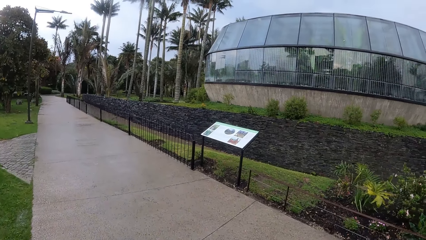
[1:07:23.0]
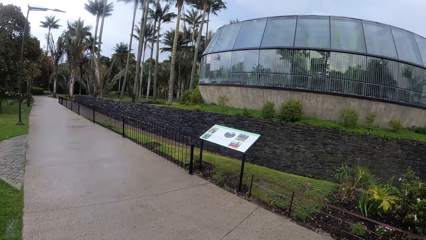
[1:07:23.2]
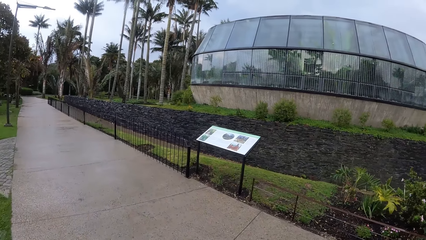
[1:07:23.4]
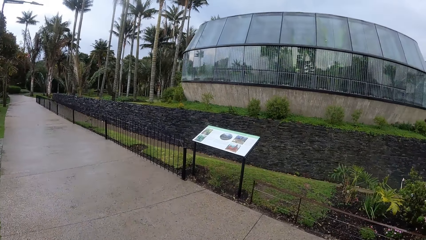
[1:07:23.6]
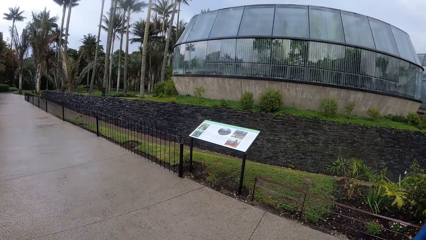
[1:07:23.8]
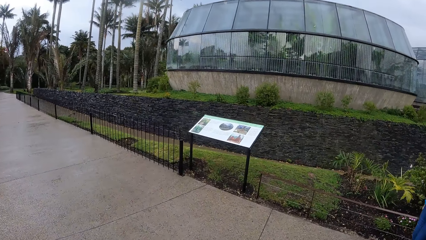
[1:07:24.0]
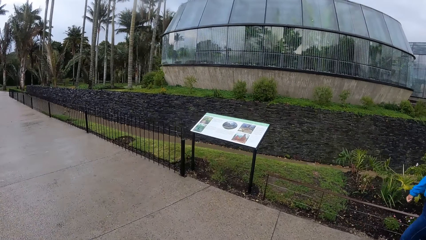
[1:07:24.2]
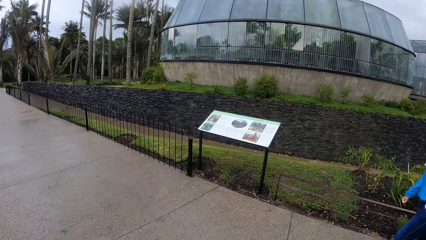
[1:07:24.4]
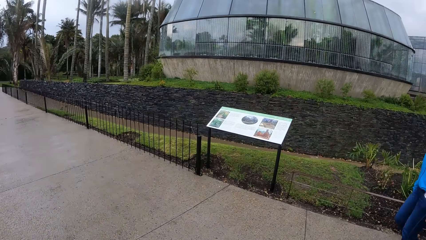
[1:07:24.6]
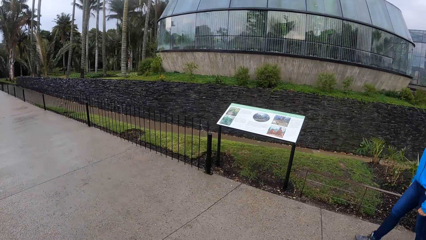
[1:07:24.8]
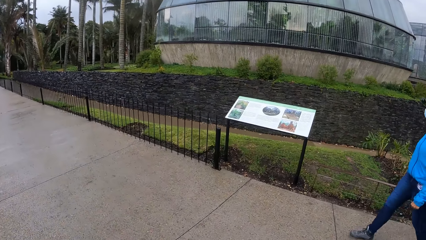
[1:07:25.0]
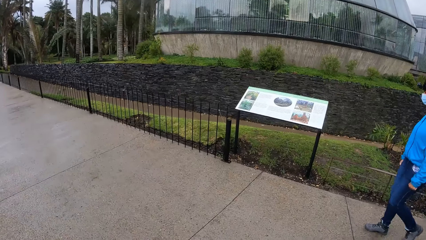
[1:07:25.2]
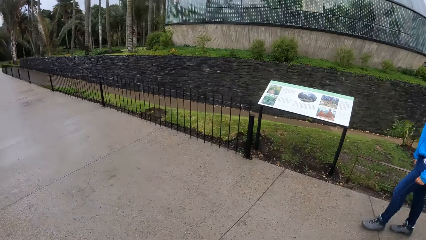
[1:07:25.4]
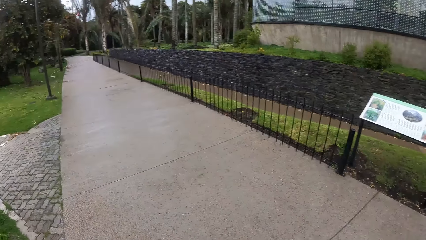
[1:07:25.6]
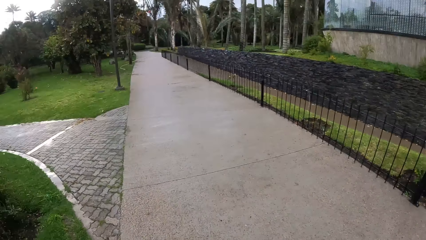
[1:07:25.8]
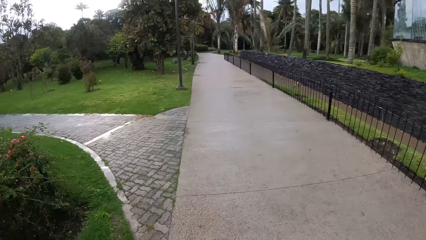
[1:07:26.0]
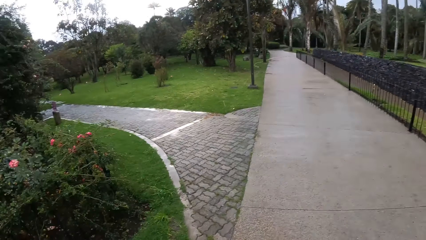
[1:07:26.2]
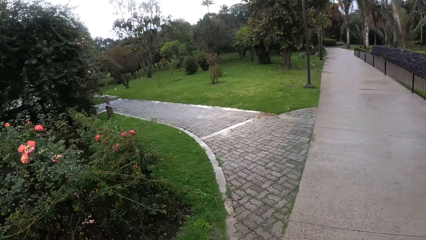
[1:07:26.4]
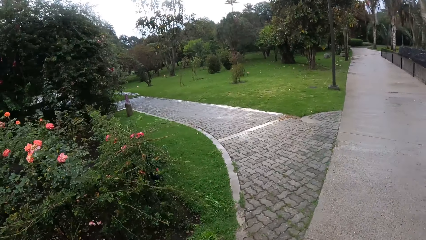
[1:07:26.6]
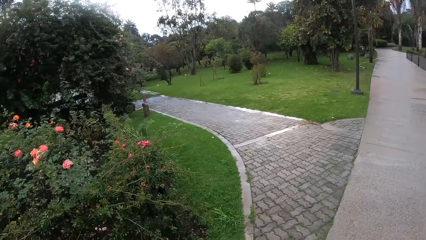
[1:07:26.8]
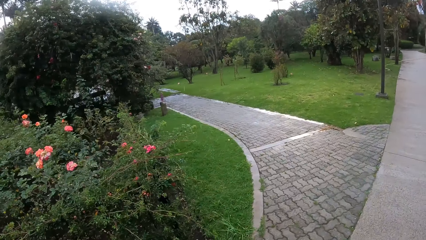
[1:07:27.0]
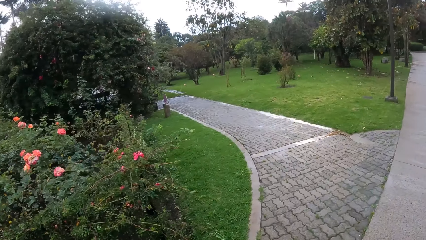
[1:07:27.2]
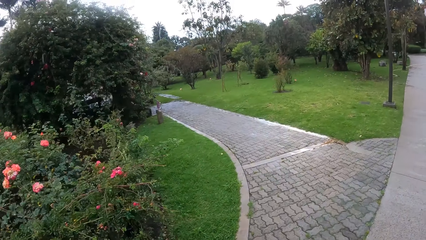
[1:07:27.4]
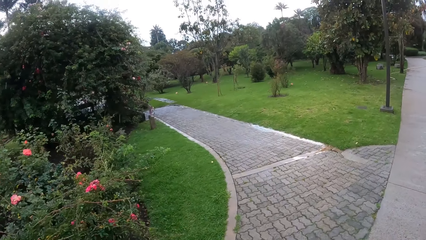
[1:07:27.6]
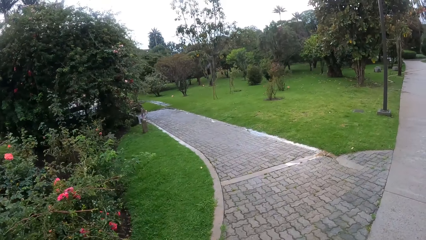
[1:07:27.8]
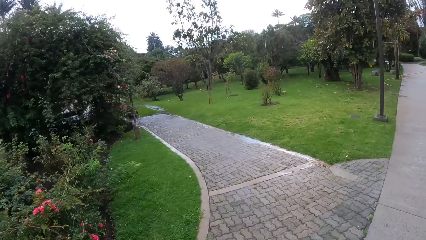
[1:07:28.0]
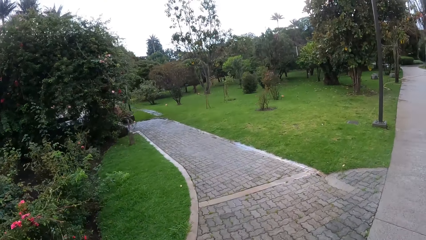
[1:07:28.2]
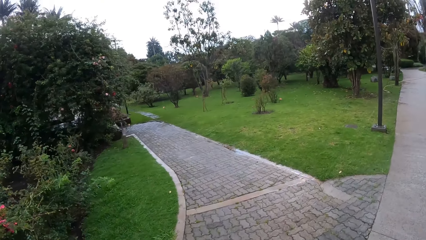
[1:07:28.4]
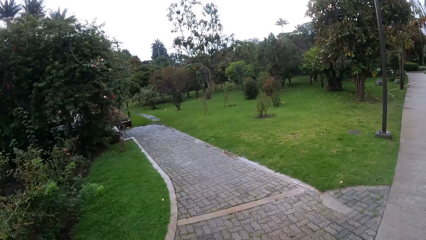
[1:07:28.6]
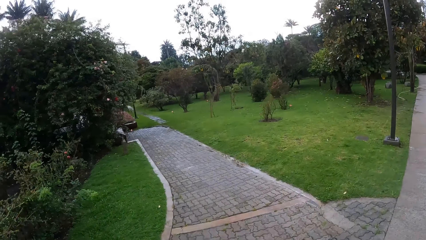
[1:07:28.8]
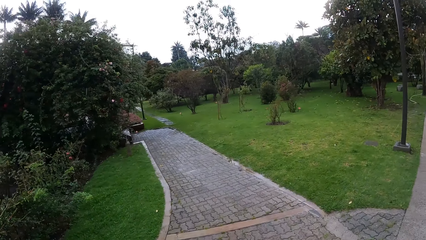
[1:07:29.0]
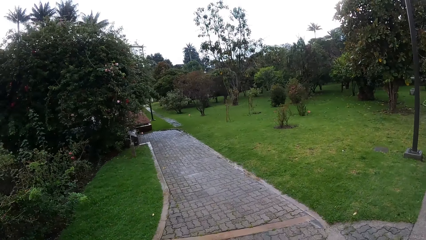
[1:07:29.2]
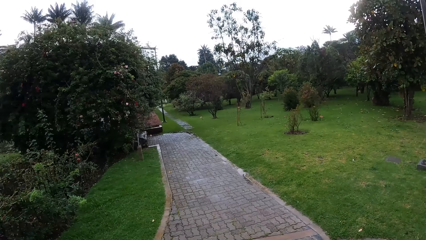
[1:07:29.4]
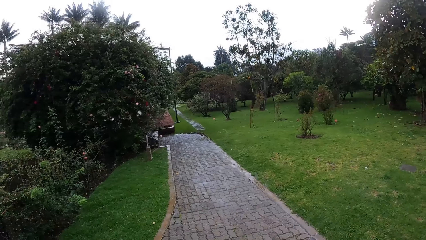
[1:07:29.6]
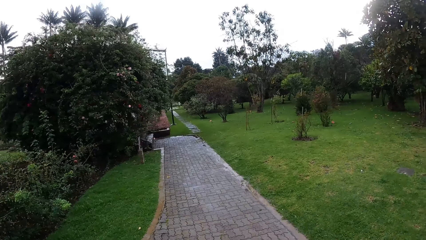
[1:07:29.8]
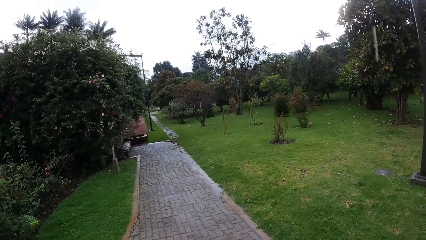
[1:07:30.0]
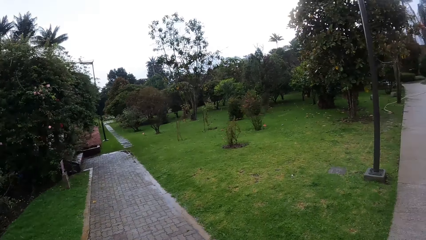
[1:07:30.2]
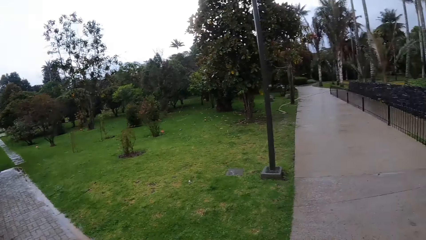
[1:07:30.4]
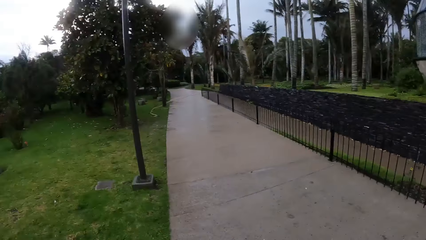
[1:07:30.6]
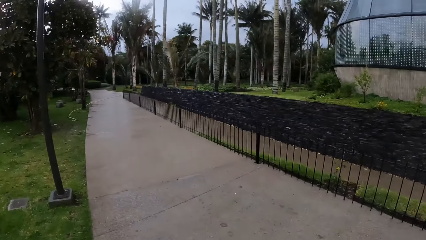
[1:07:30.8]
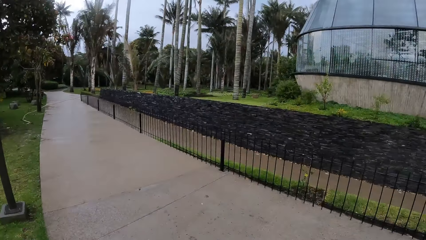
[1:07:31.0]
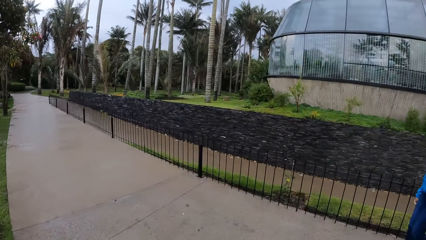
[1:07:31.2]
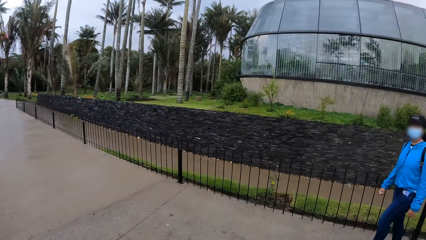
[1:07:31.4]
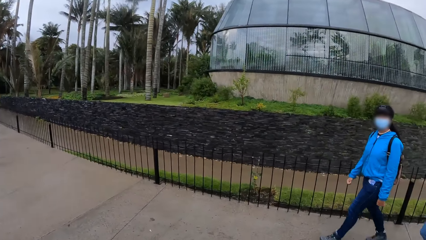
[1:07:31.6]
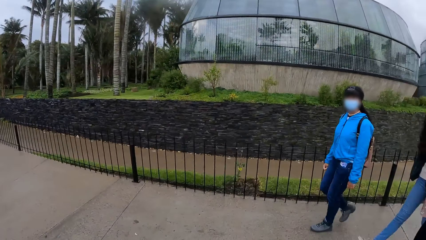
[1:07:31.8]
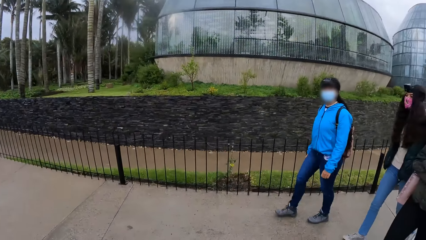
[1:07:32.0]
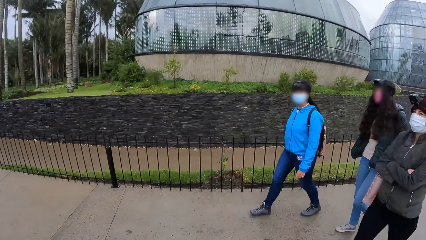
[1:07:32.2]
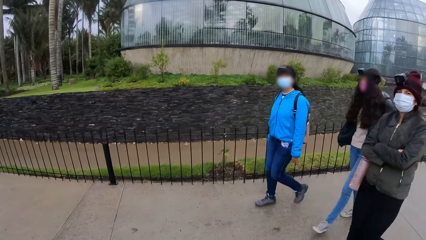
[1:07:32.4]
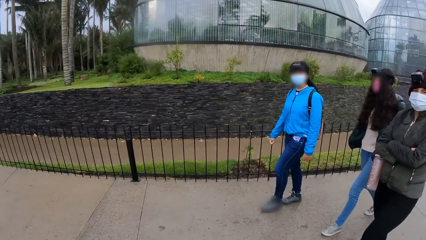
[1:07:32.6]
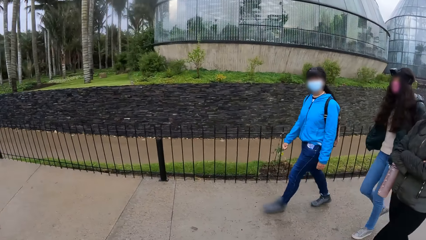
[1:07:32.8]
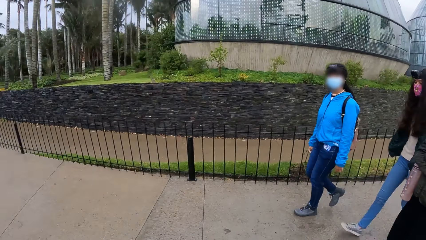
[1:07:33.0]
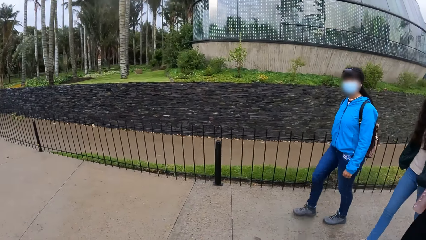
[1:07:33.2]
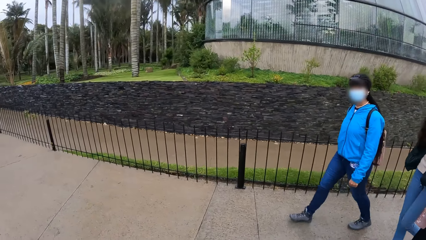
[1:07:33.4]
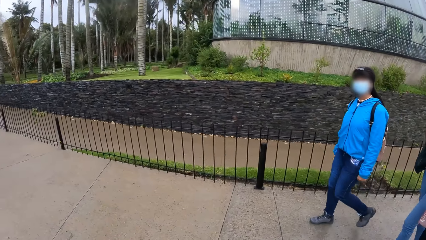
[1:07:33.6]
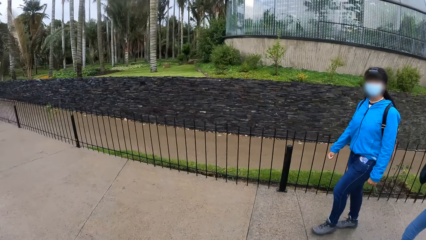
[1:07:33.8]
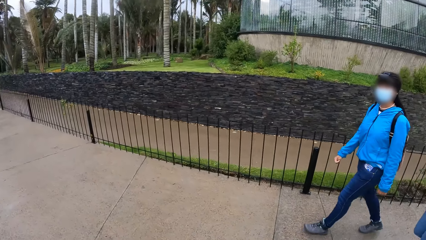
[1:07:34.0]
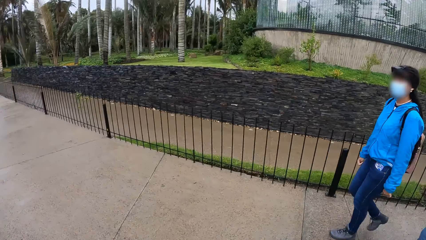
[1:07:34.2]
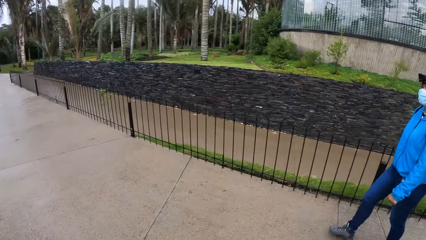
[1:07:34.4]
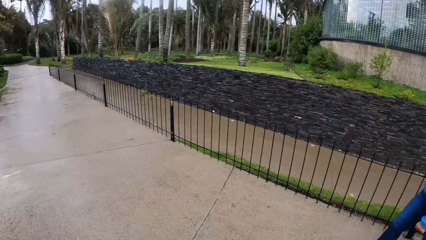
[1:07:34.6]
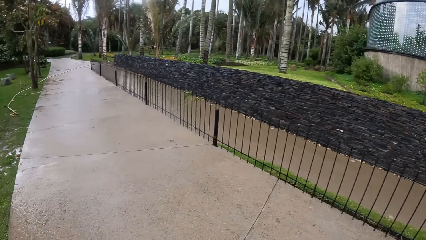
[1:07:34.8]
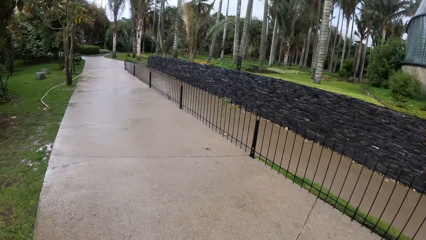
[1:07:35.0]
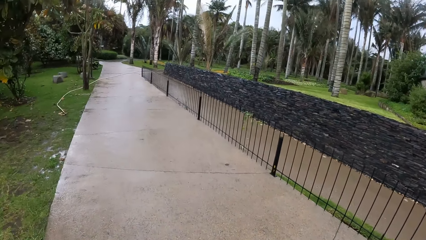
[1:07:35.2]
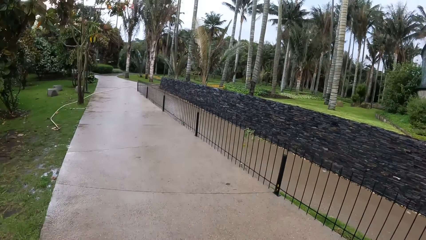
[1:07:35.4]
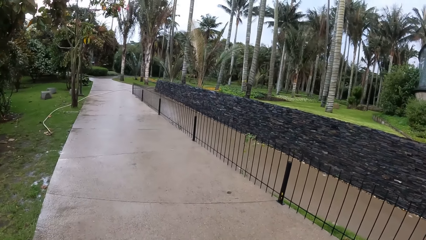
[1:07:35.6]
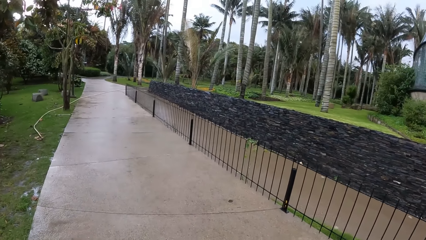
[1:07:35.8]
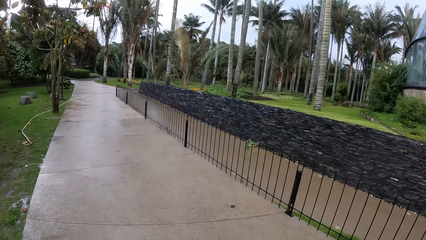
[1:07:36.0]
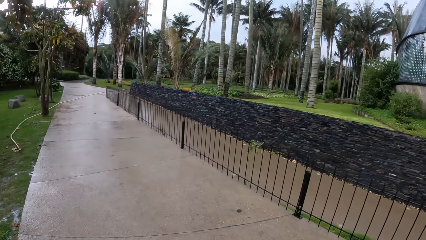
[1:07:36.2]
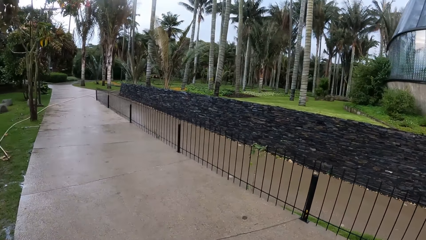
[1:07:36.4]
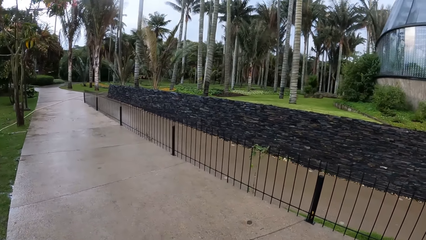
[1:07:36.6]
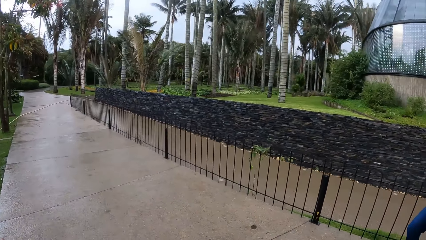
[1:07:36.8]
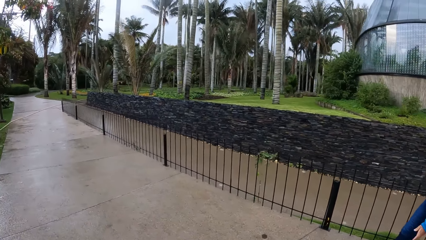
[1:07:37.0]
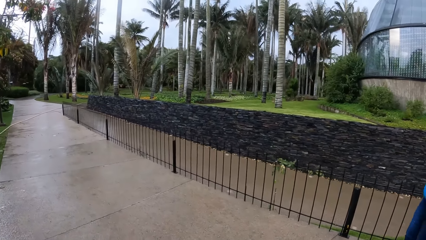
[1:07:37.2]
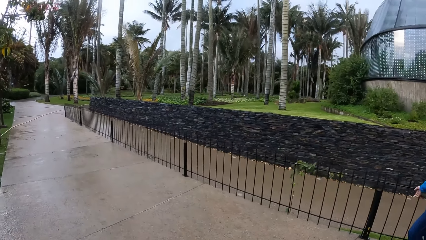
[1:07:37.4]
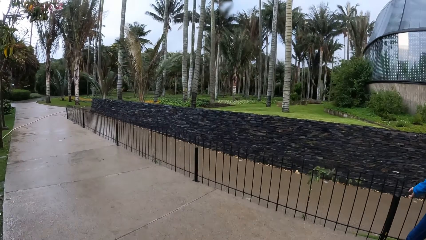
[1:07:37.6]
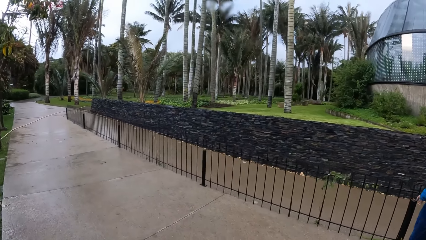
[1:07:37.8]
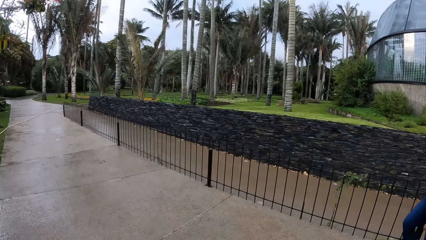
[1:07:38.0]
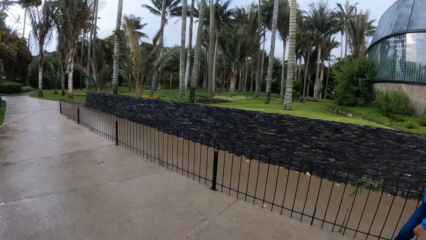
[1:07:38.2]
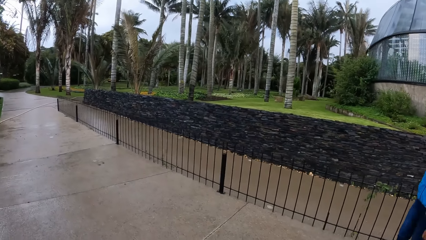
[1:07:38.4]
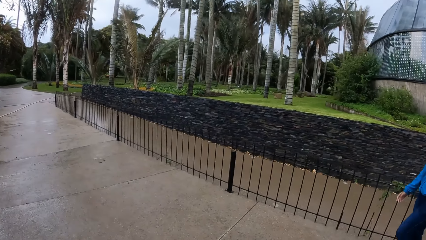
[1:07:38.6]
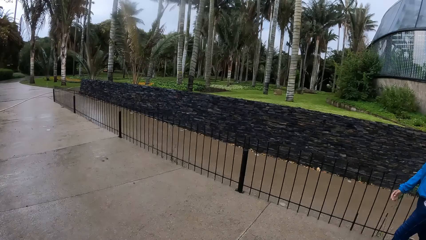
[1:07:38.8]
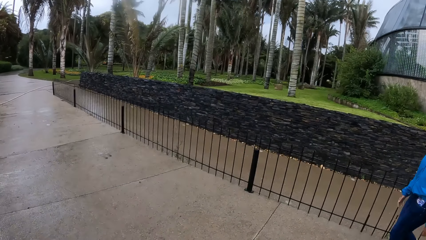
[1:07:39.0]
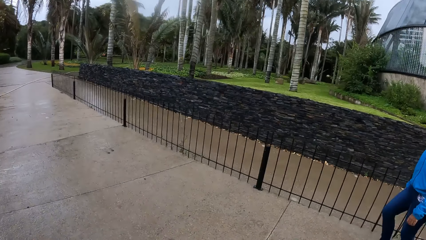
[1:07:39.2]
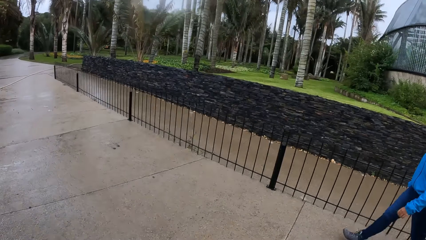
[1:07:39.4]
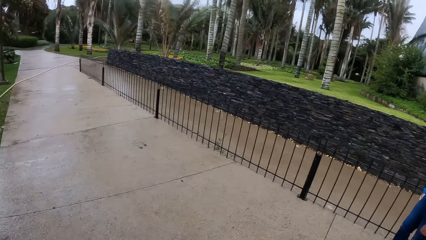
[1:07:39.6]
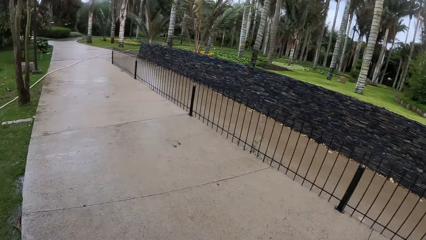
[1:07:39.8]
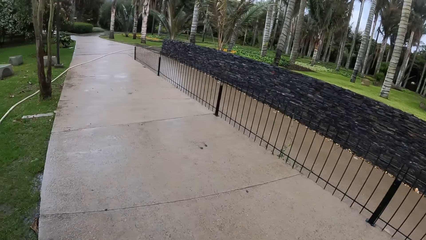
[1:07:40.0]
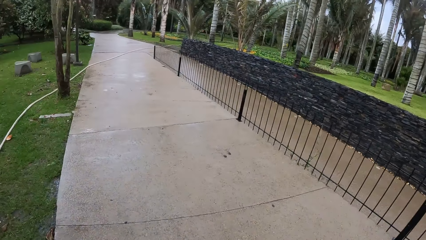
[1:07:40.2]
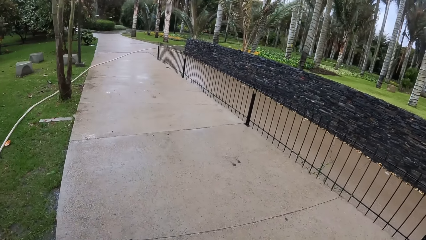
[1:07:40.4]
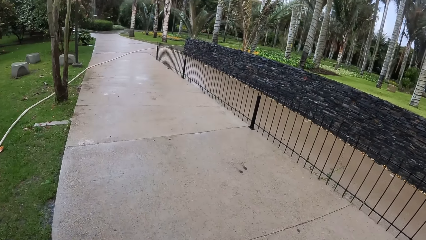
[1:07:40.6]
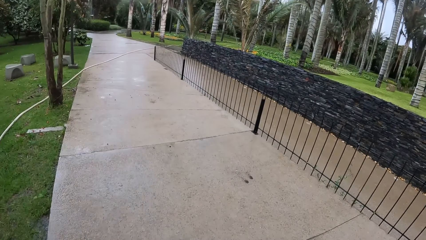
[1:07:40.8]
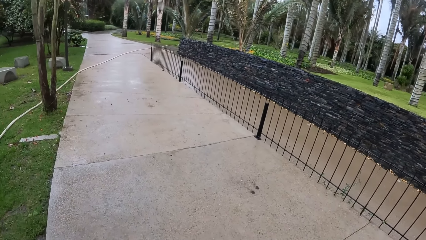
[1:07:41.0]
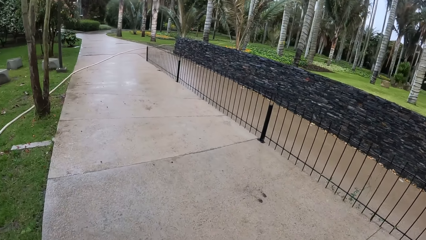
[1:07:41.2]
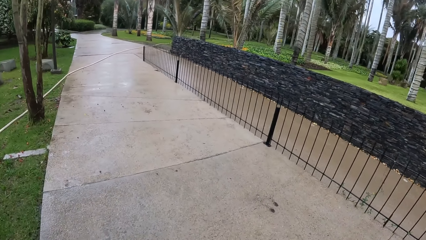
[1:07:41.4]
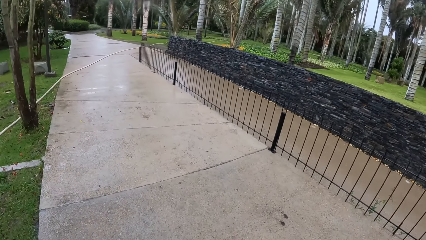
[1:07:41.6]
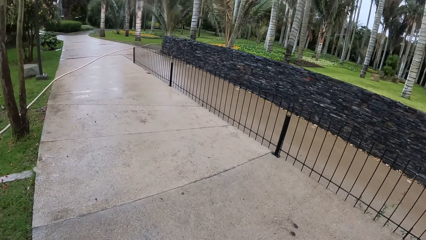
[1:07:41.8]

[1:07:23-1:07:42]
A woman, a second woman and a third woman walk around. The camera wearer walks around.
